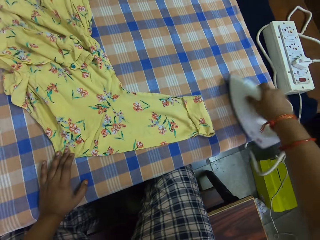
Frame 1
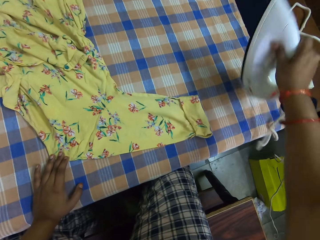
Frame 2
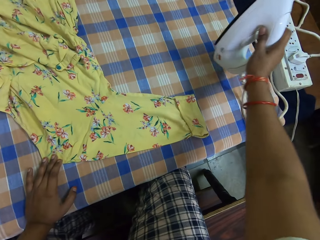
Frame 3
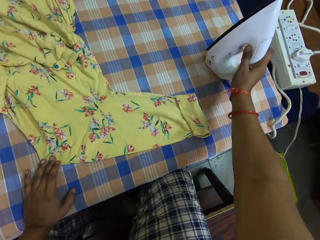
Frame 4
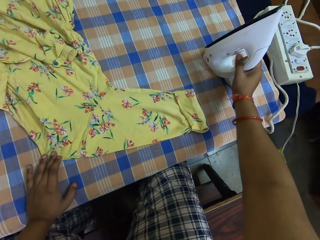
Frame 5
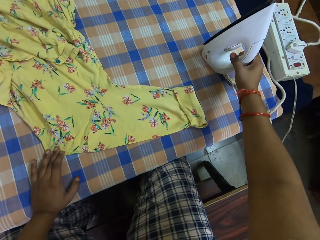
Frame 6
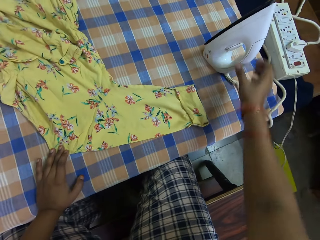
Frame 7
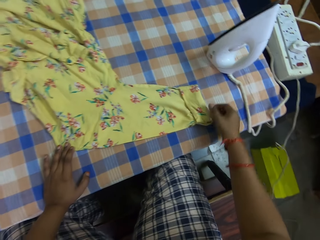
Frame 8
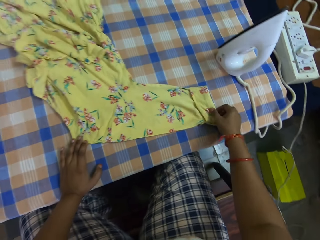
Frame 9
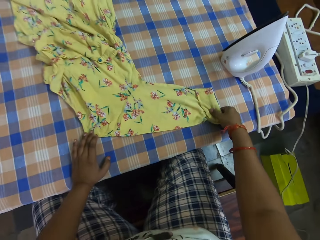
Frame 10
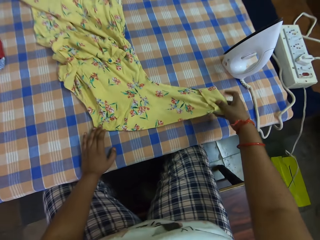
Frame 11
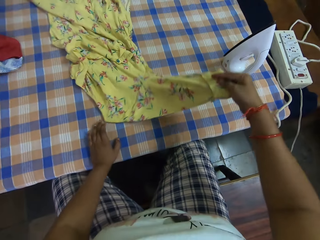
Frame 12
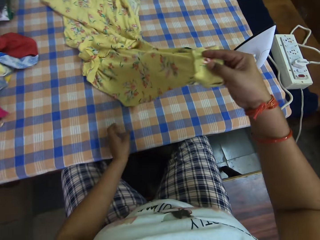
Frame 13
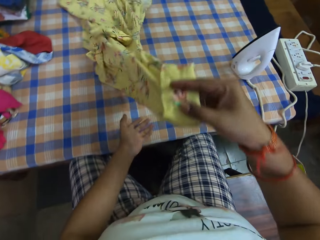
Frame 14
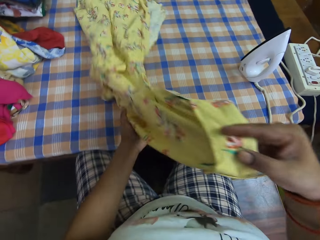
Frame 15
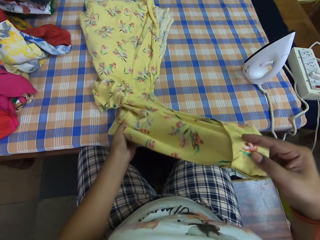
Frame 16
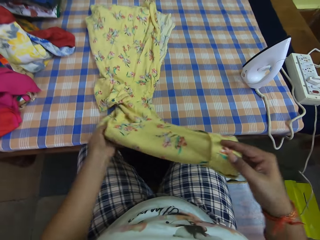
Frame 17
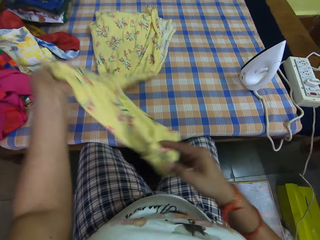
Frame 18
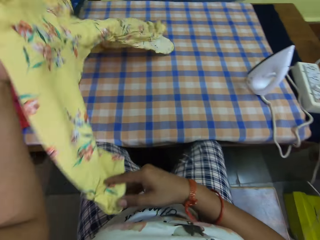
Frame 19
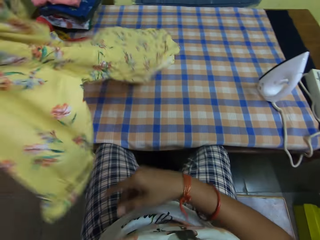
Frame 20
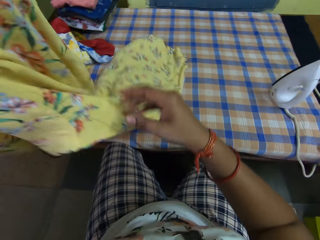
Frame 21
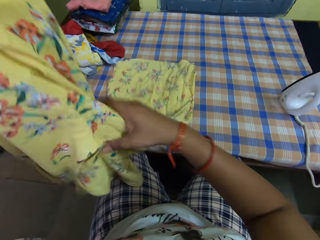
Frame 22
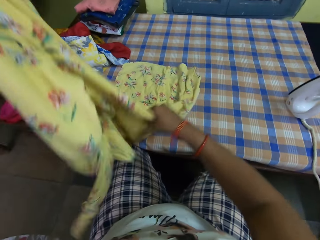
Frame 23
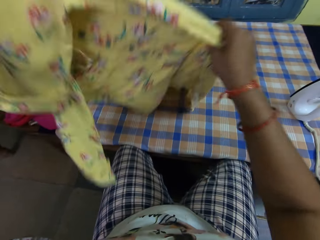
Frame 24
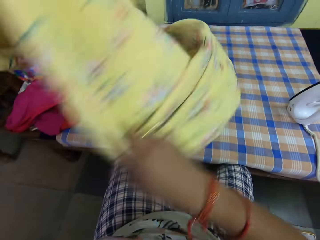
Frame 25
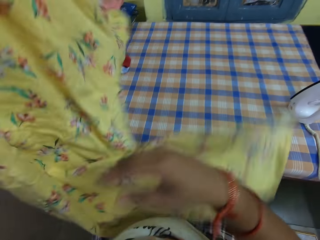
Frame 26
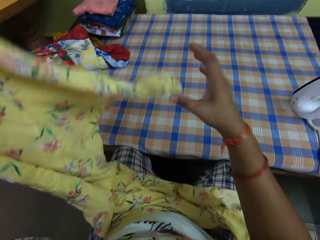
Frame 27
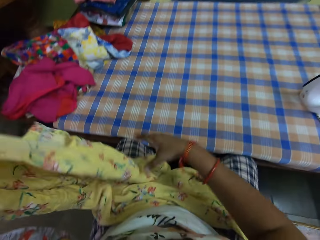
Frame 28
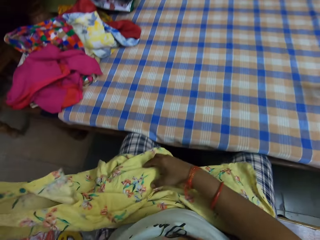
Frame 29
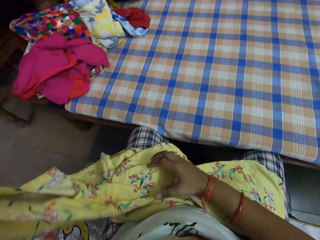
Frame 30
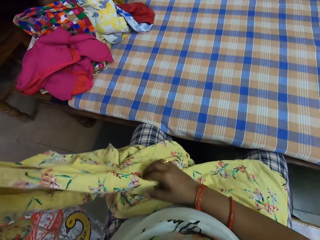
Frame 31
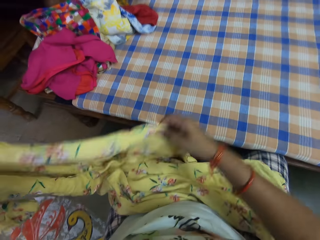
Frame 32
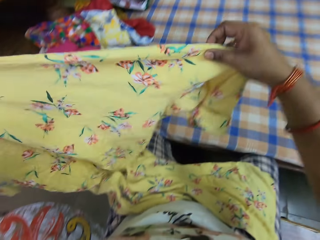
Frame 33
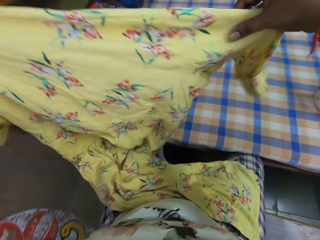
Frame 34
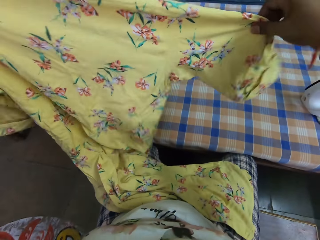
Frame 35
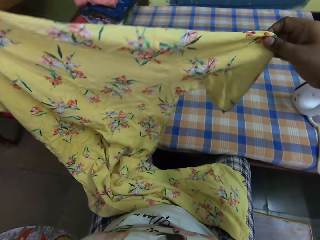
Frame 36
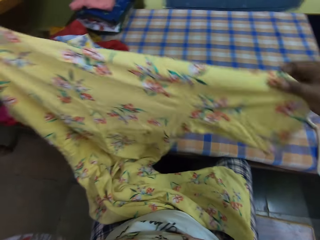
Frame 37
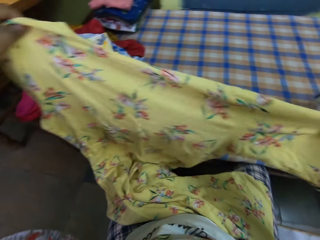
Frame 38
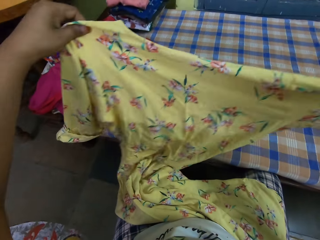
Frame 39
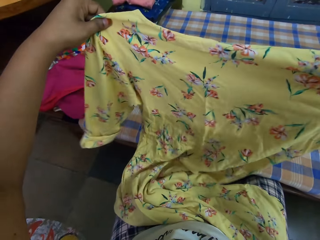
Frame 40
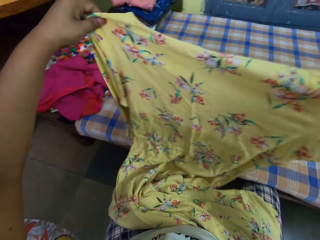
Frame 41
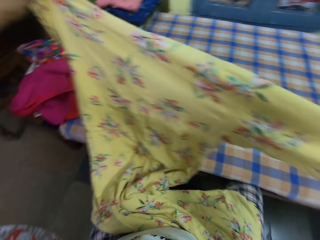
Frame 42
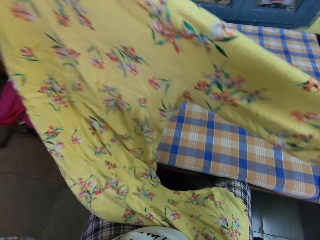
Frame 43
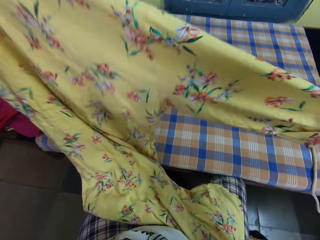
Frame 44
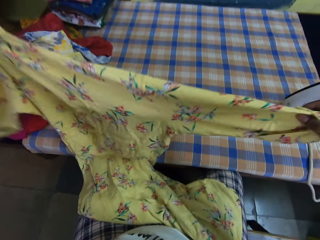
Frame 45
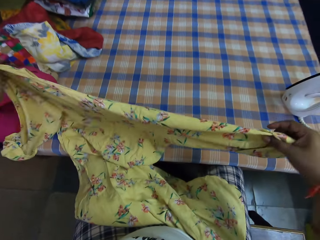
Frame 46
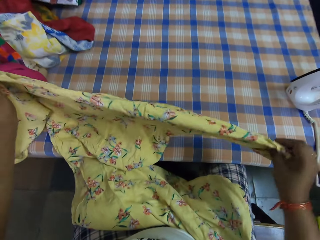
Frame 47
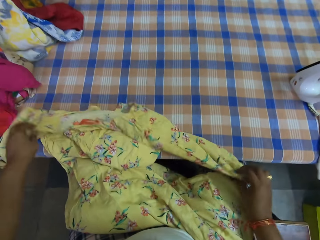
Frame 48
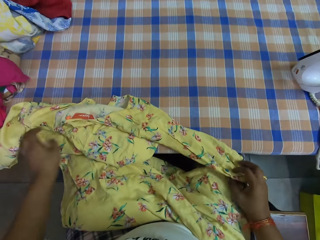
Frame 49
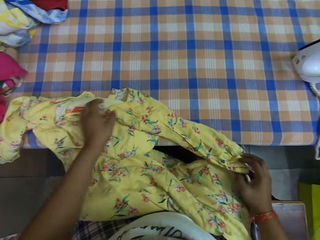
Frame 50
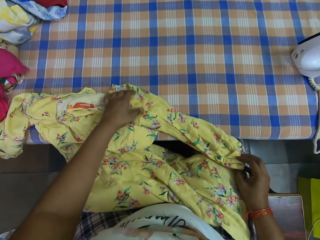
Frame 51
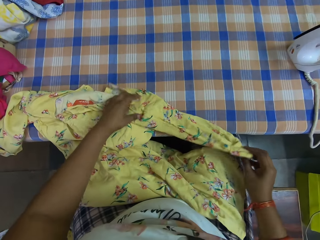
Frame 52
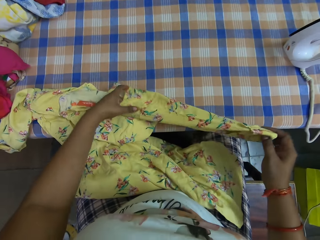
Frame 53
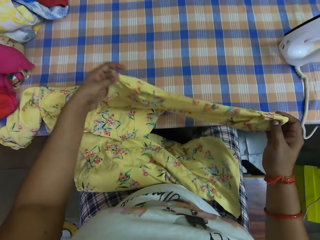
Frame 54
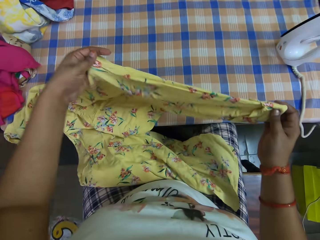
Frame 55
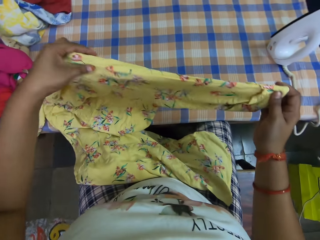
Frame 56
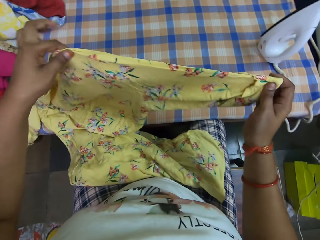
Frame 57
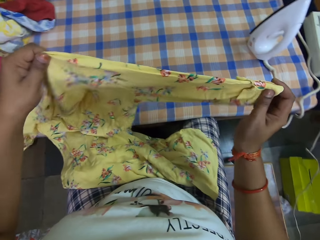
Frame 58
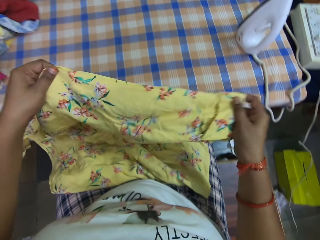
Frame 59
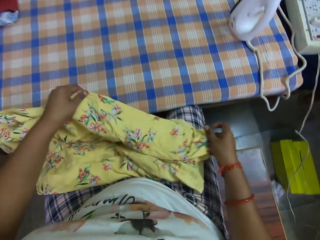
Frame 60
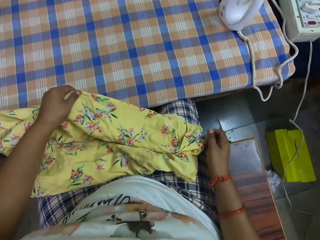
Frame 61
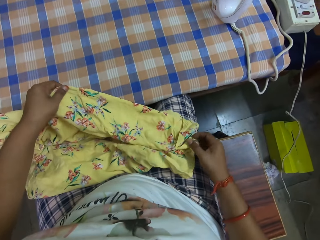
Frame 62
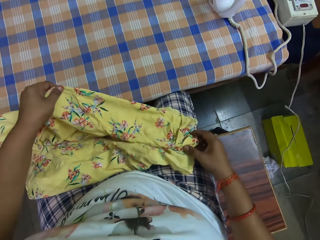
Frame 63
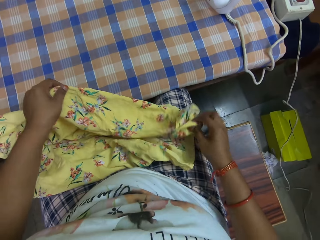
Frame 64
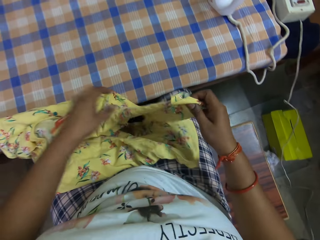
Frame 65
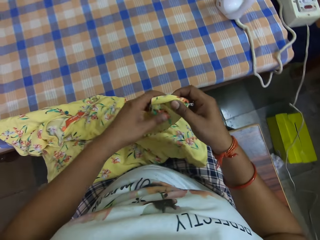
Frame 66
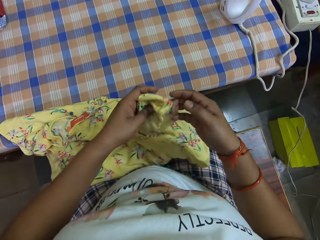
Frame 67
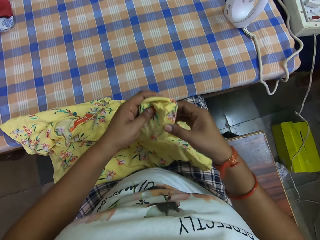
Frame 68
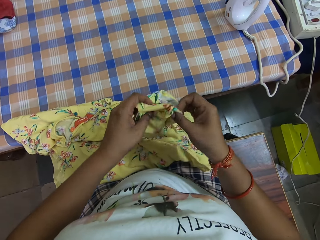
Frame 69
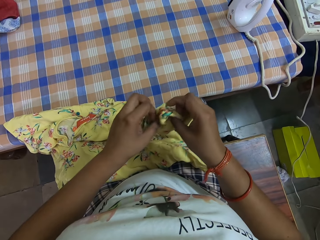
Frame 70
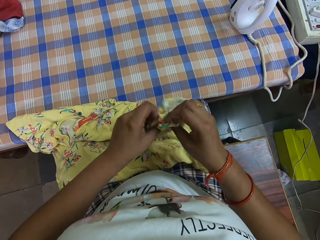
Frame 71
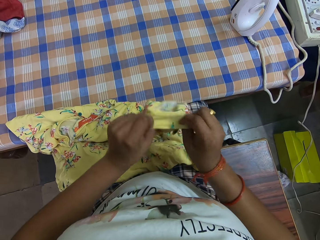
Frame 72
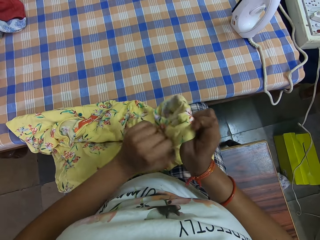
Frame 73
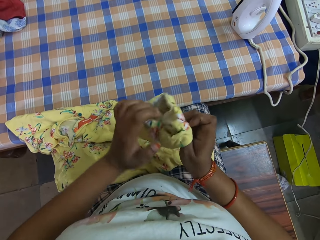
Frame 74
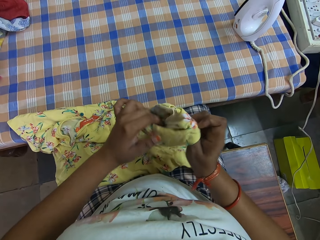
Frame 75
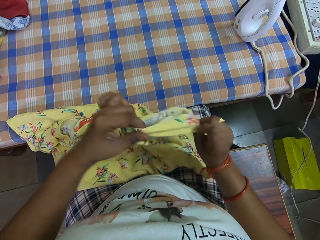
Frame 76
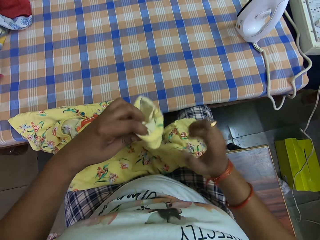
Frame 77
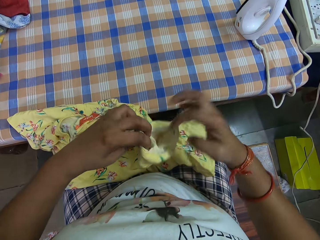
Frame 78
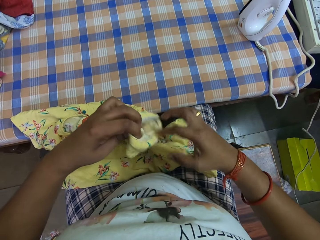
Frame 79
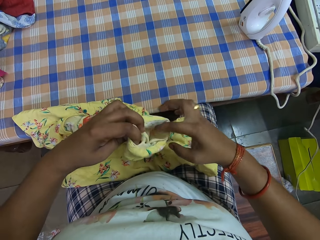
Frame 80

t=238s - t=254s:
The camera wearer places the iron on the table. They raise the cloth. They stare at the cloth. They place the cloth back on the table. They inspect the cloth. They straighten the arm portion of the cloth.

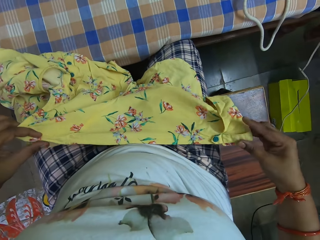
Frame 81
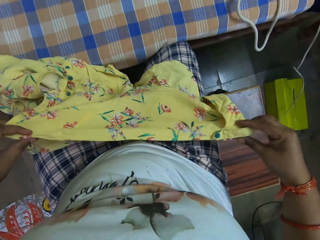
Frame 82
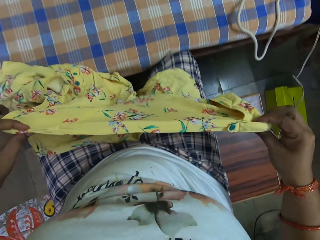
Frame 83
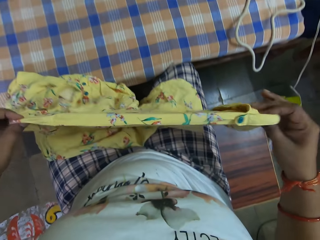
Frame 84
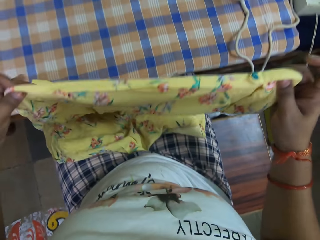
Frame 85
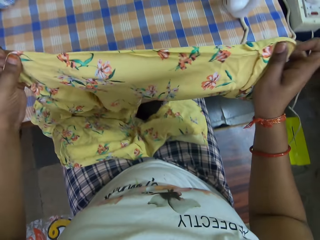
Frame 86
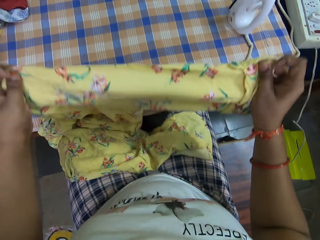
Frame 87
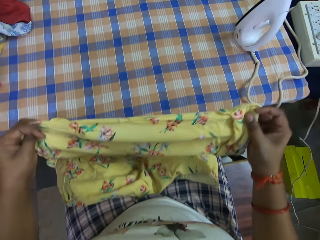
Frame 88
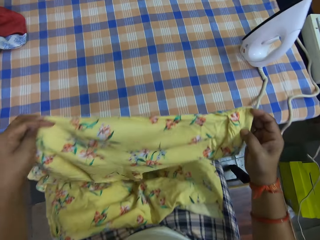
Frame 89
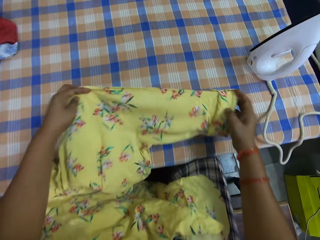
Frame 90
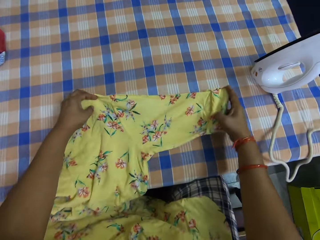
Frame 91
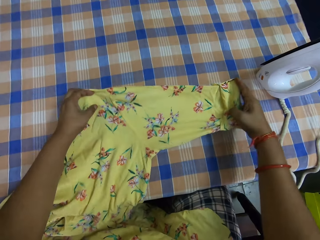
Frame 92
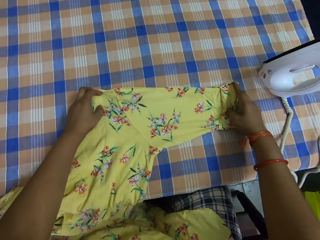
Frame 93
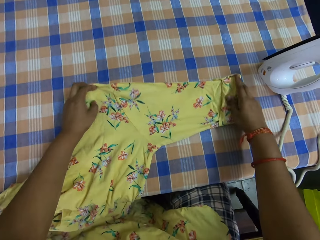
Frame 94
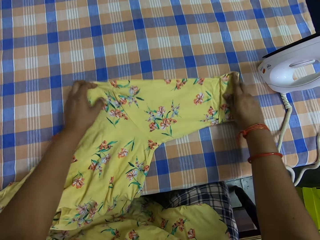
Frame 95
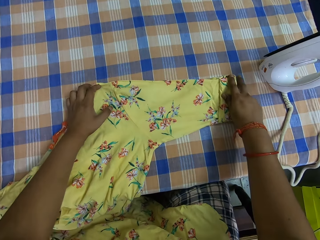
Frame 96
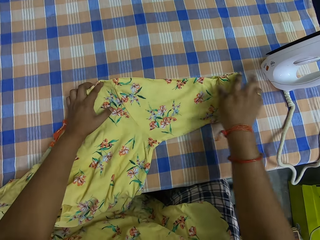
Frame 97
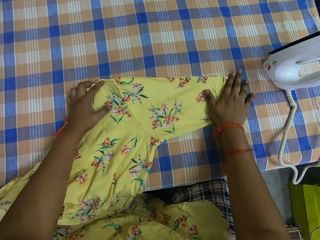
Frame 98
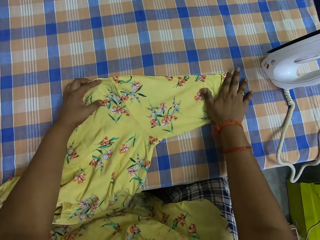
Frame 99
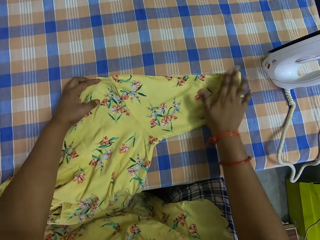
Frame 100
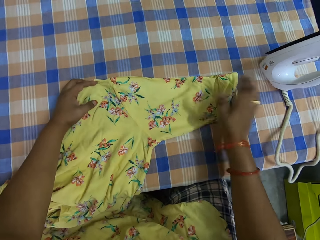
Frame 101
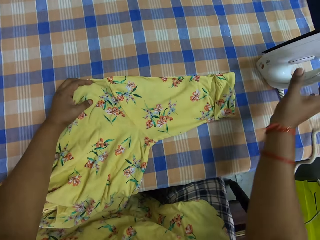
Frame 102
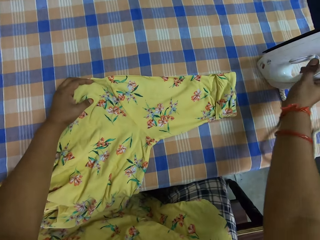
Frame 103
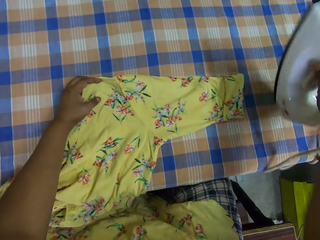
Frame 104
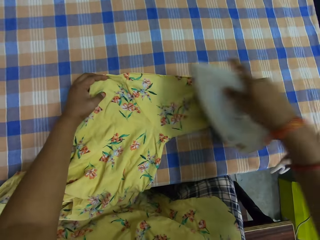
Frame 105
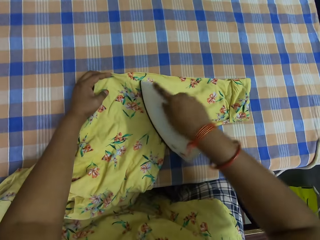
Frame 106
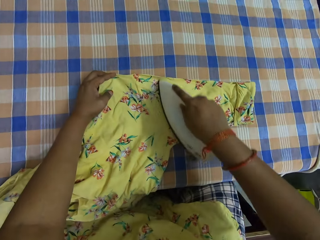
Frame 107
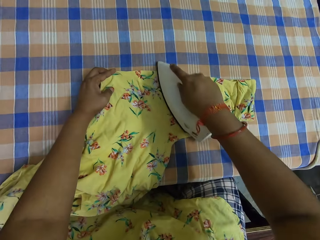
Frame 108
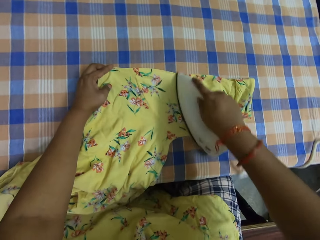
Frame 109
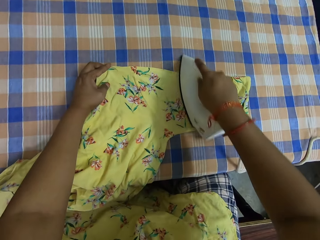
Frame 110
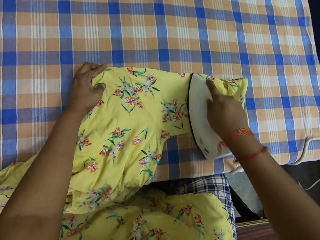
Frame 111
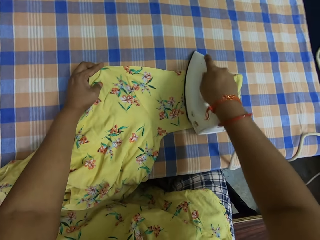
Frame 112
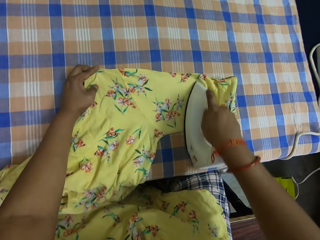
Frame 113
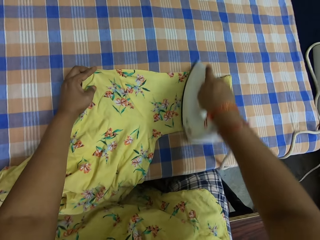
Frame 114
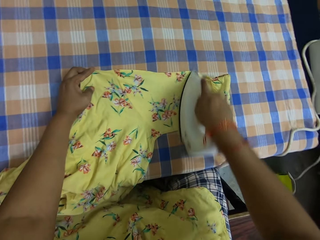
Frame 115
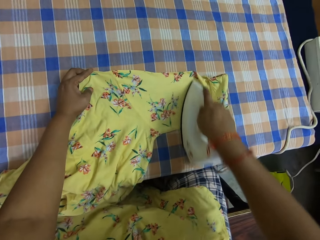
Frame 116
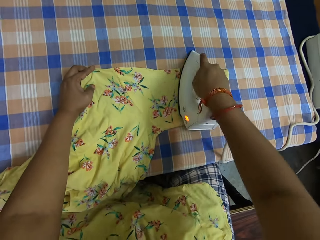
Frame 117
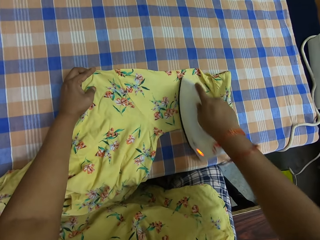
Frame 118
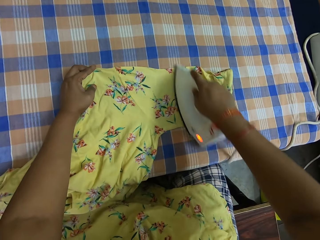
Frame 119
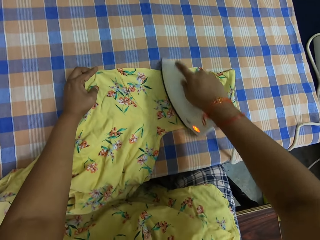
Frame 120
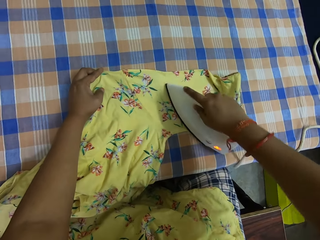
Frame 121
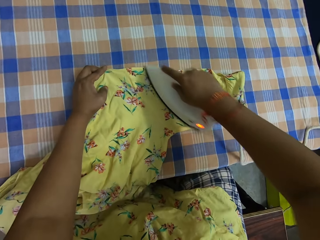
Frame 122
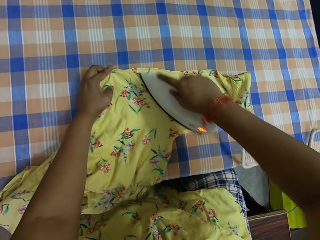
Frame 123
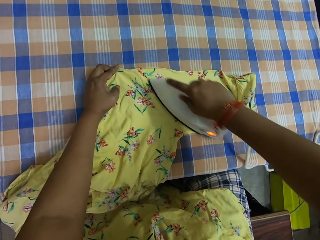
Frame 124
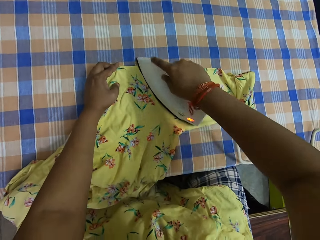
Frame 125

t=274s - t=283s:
The camera wearer places the cloth on the table. She takes the iron on the table with her right hand. She irons the dress with the iron.
